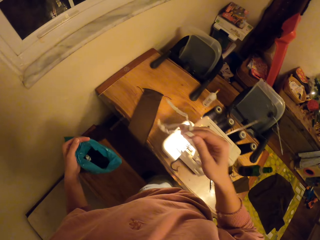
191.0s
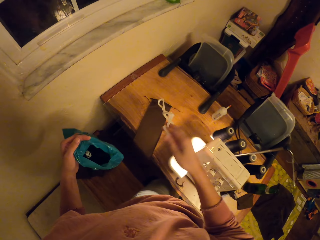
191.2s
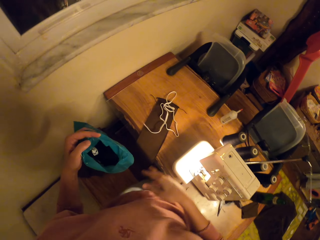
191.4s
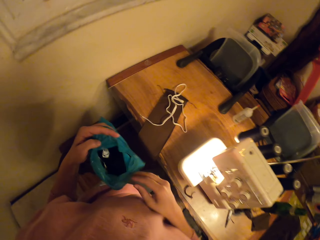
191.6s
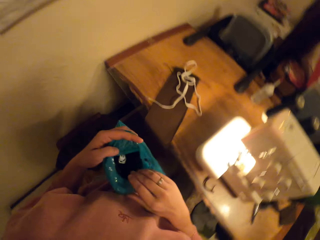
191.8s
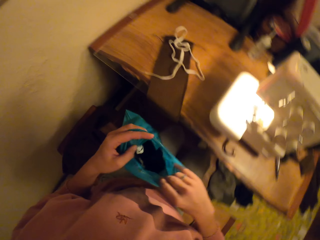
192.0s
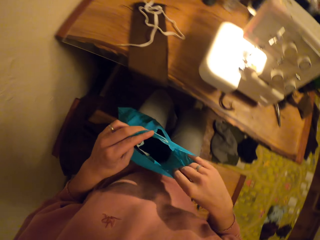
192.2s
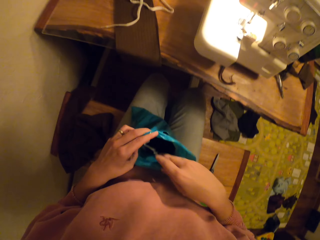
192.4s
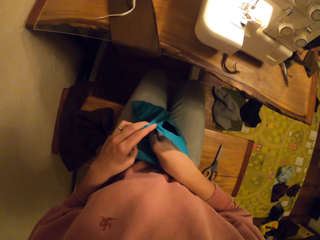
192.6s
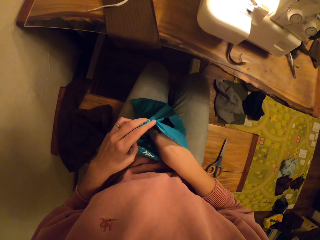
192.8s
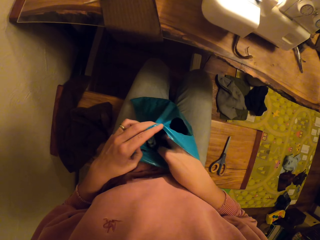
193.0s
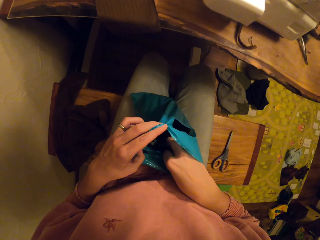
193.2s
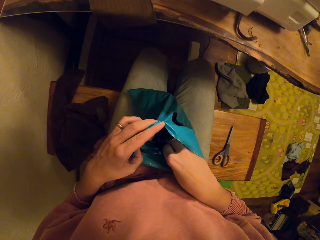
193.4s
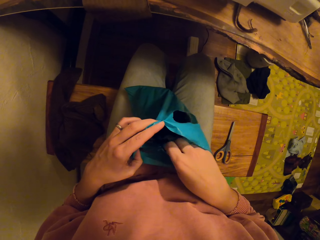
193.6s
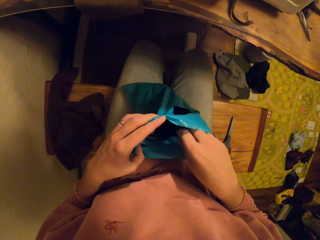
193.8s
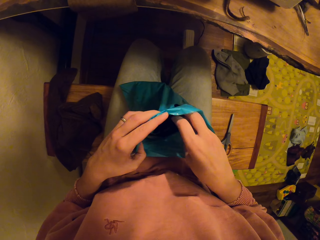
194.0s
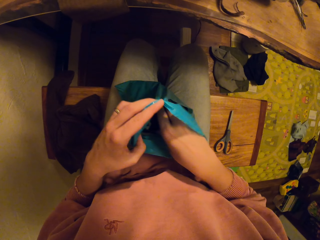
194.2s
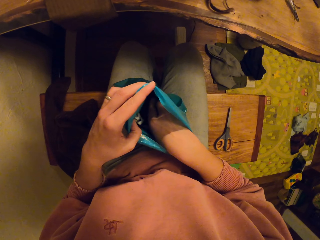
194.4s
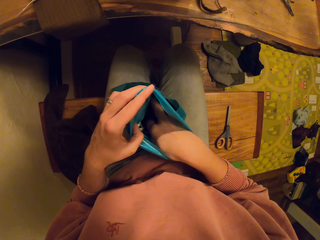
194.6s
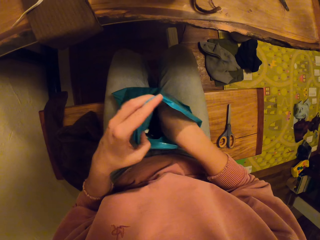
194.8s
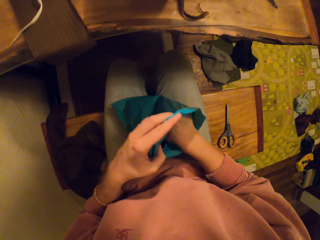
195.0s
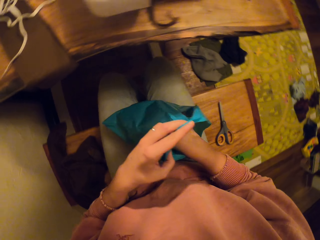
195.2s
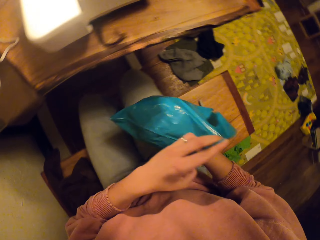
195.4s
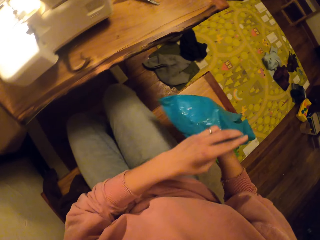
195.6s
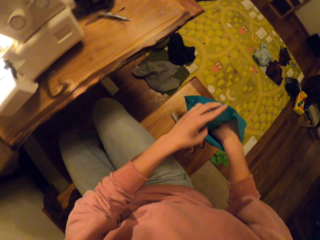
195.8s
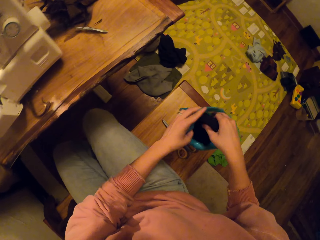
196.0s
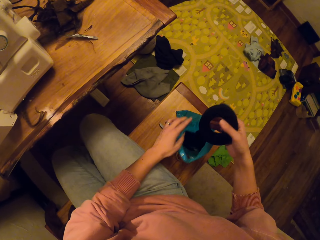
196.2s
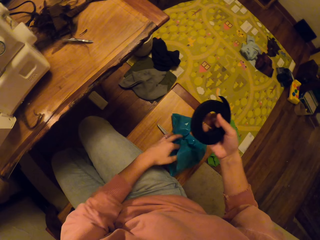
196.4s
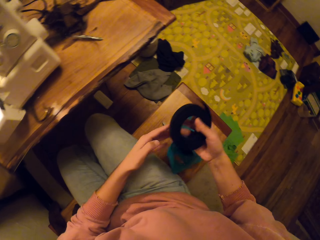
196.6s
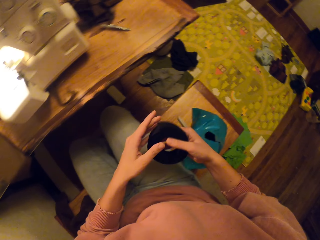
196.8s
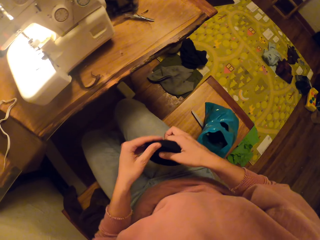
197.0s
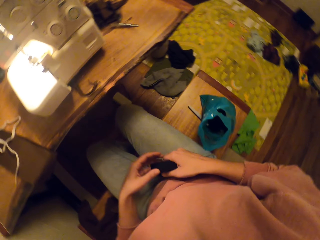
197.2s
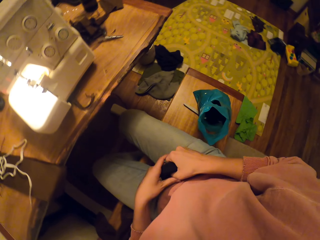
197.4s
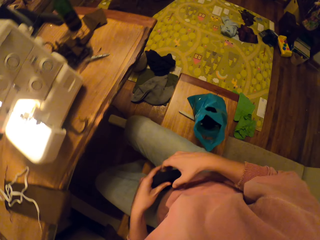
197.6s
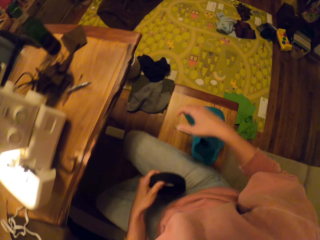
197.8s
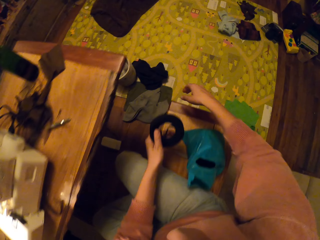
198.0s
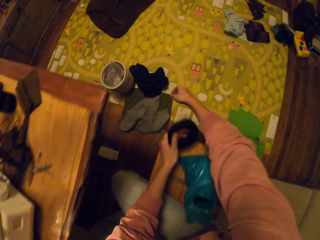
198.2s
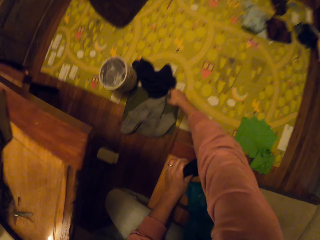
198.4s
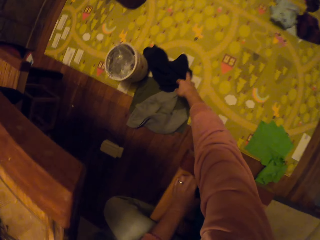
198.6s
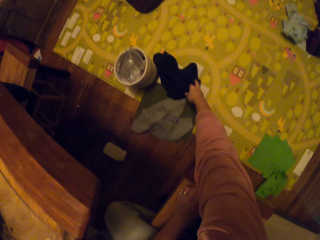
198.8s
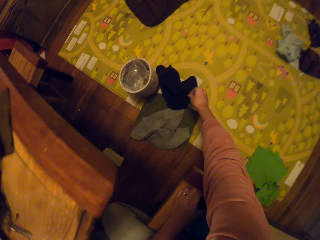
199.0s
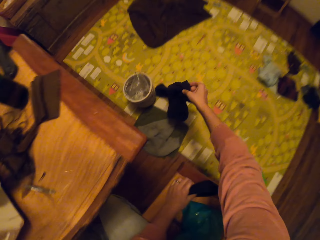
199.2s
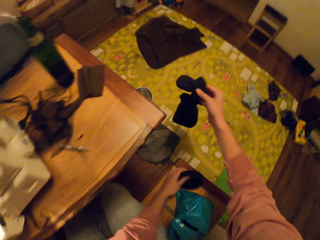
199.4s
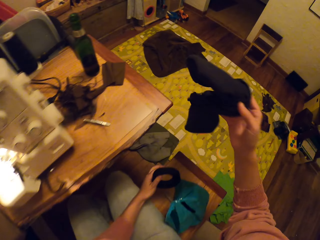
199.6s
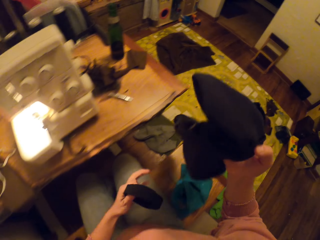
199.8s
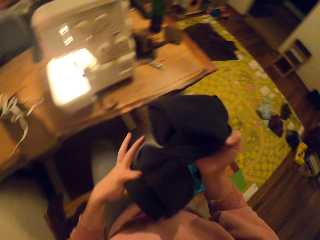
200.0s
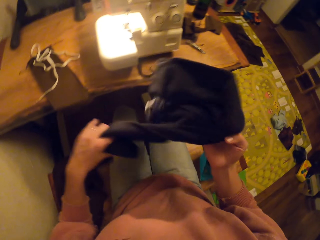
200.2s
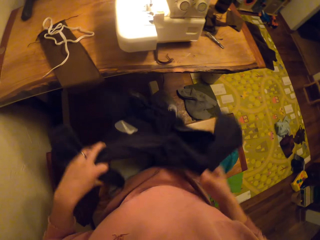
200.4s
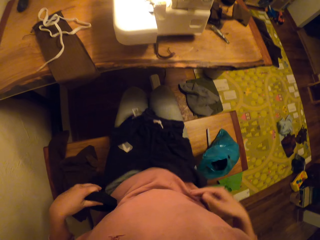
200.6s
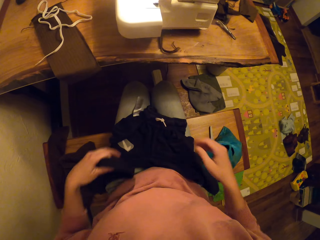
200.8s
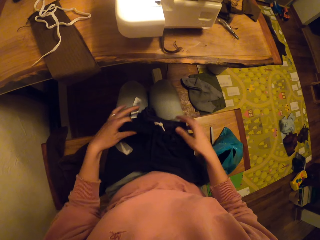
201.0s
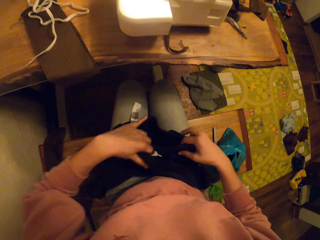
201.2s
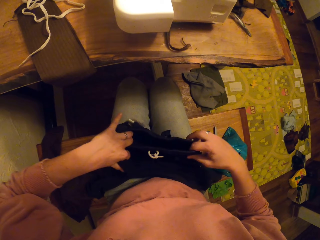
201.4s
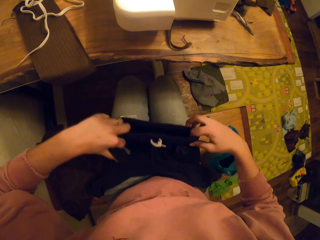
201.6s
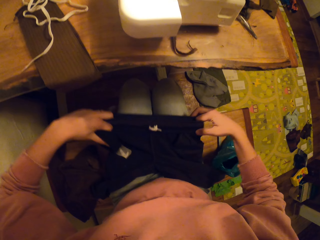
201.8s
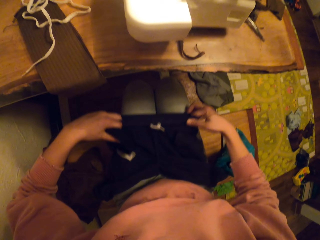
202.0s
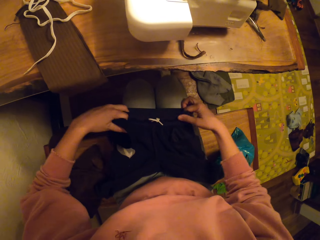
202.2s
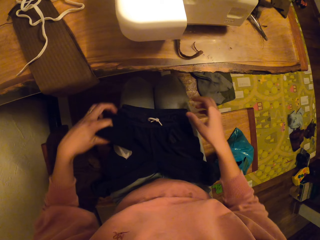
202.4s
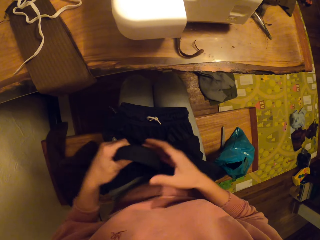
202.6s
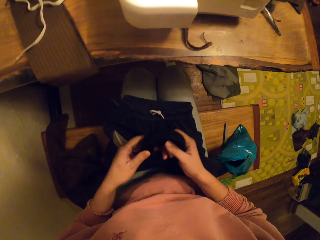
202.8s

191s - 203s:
The camera wearer puts the thread on the table. They search inside the paper bag. They take the waist rubber from the paper bag. They pick up the cloth or fabric from the ground.

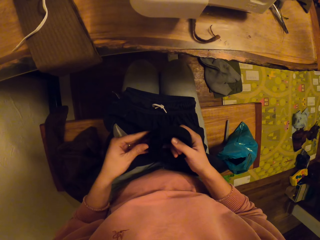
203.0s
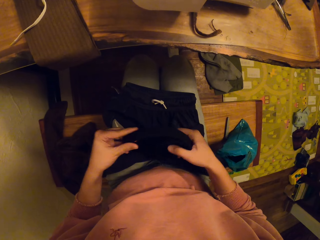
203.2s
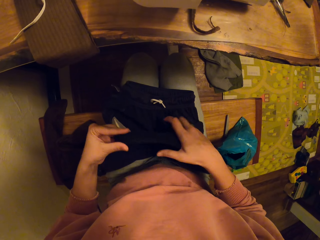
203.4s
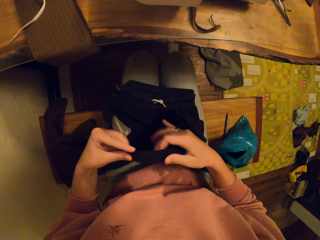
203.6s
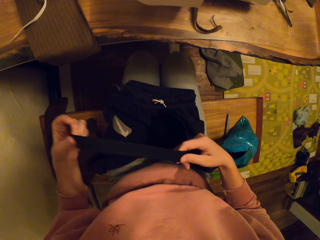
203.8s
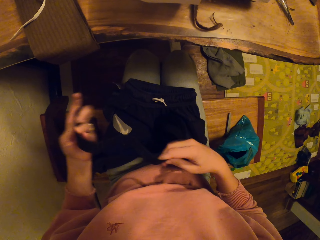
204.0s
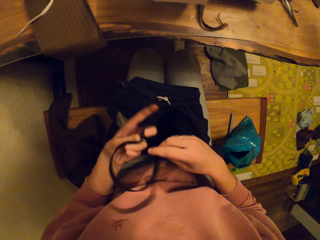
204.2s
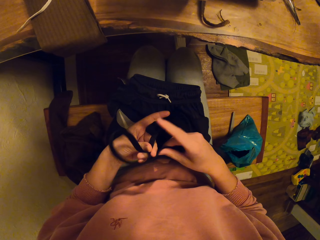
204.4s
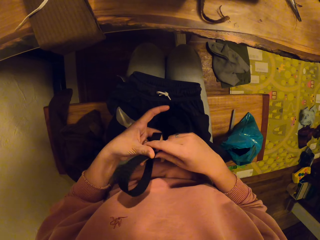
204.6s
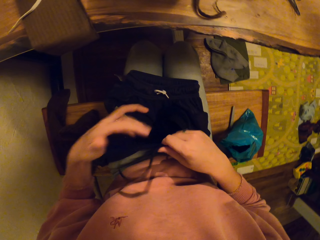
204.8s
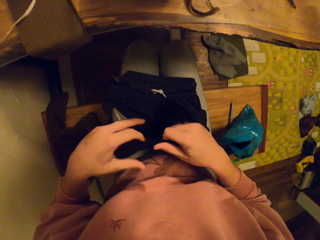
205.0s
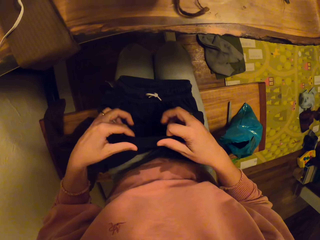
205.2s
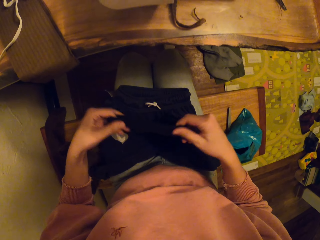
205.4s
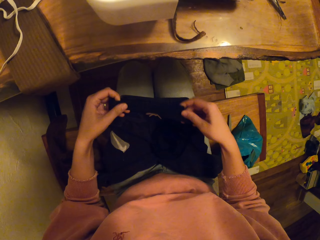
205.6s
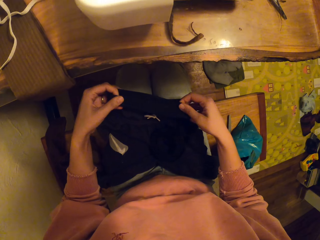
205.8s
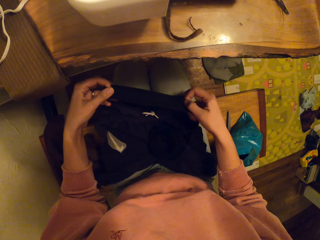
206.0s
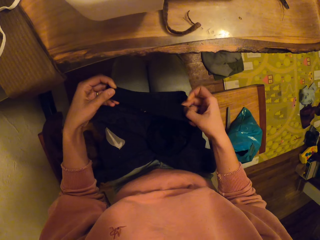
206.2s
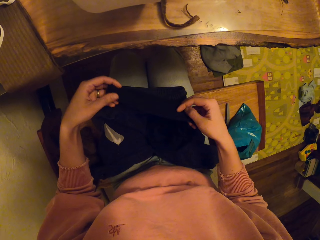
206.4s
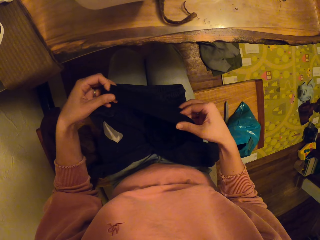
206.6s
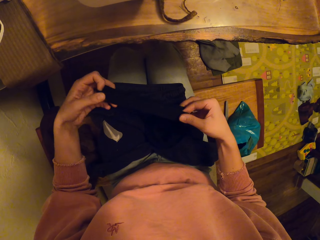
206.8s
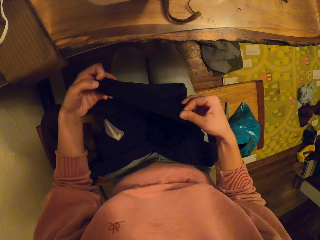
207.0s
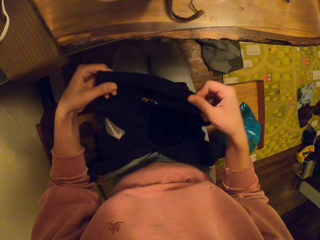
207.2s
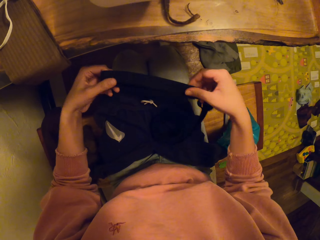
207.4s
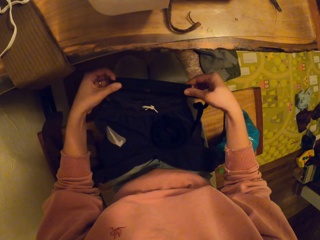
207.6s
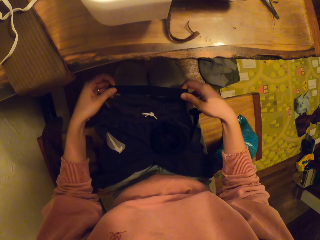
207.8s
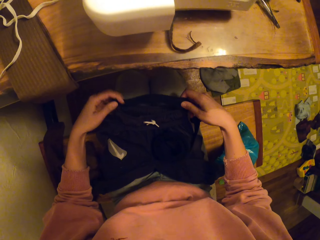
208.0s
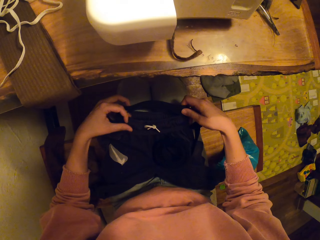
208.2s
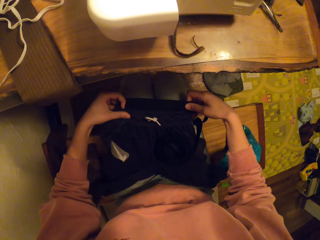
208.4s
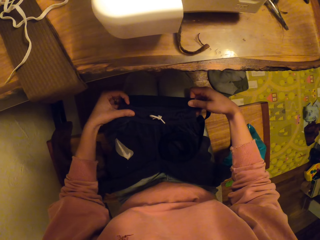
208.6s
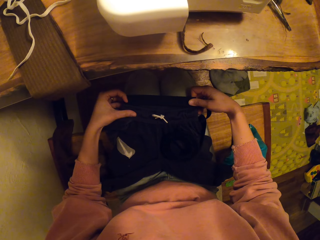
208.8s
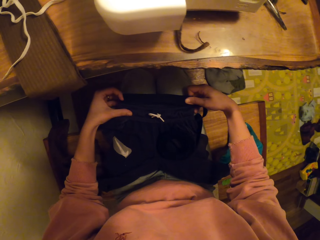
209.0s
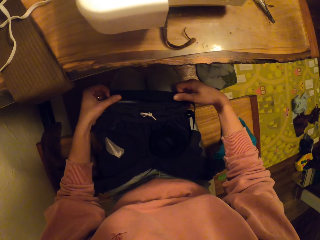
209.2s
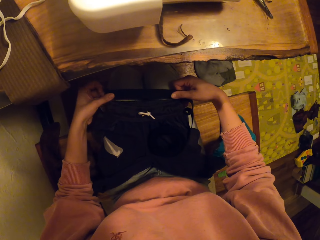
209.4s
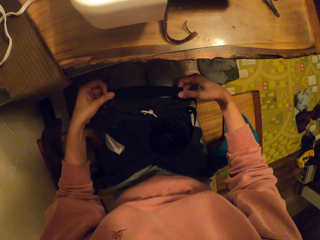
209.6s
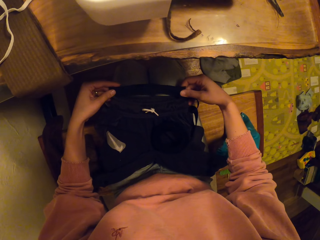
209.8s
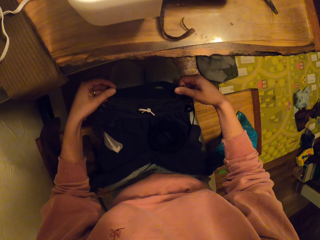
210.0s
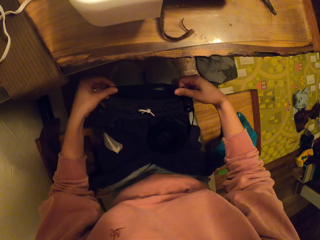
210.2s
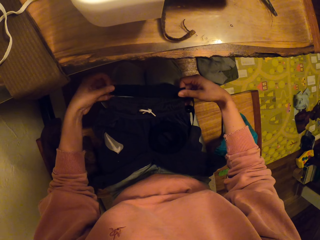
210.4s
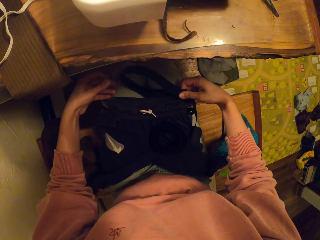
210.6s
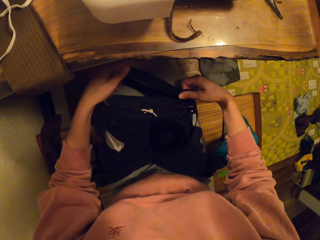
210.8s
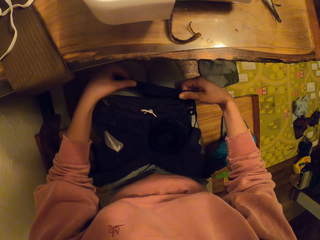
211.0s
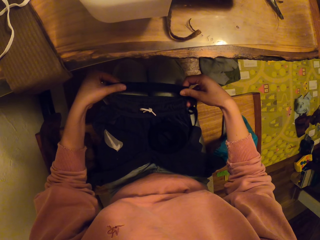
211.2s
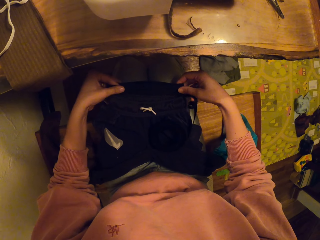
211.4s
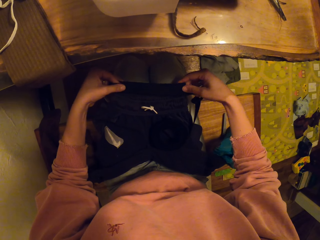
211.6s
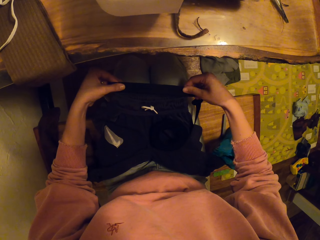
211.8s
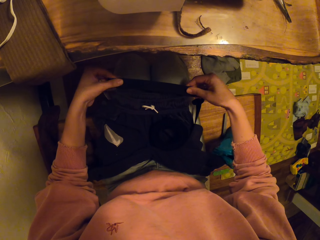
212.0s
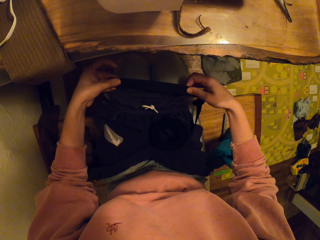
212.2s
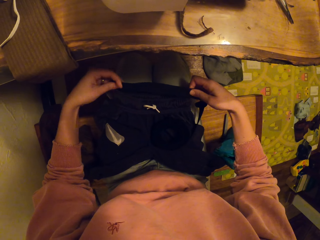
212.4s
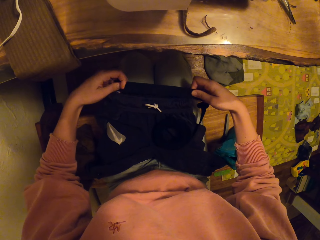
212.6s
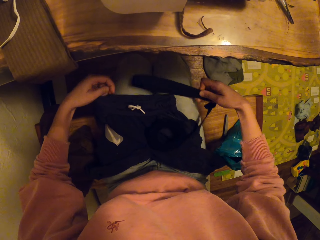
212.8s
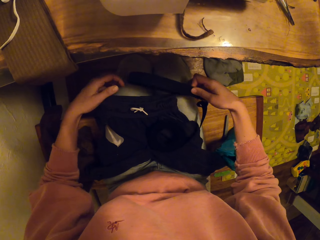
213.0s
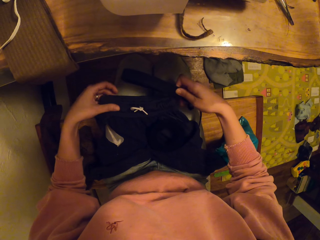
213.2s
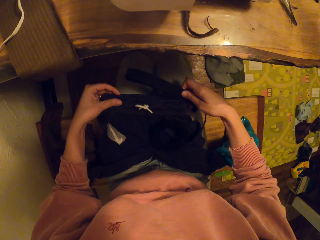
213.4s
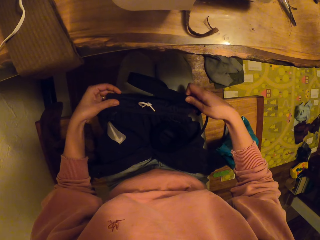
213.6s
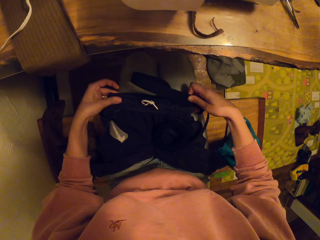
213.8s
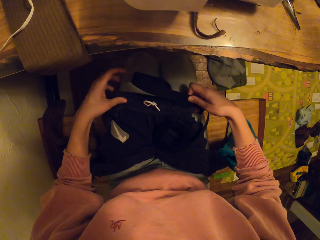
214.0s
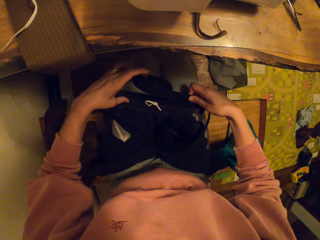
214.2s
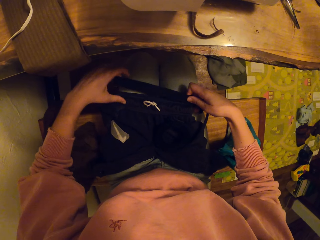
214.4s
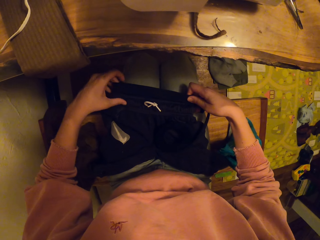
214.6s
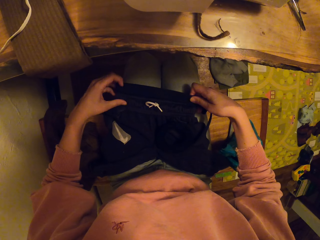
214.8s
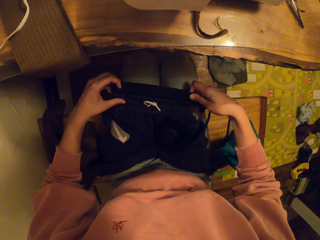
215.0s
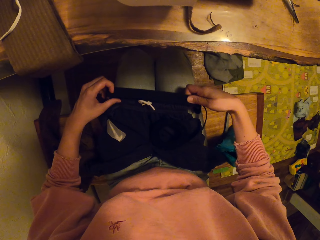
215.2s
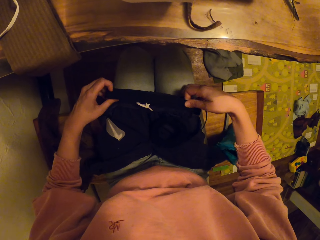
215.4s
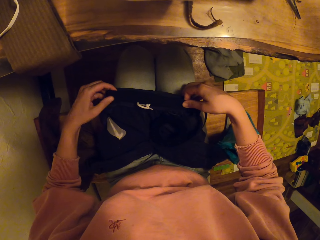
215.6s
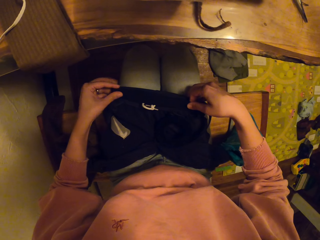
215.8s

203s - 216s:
The camera wearer joins two fabrics together. They fit the waist rubber on the cloth.
